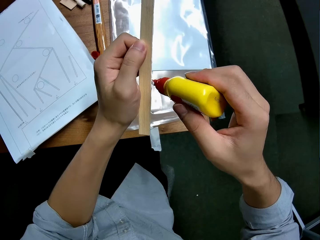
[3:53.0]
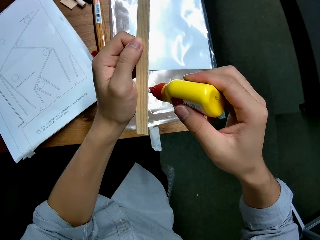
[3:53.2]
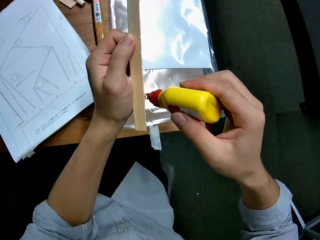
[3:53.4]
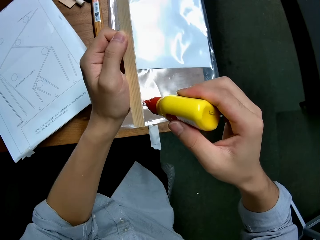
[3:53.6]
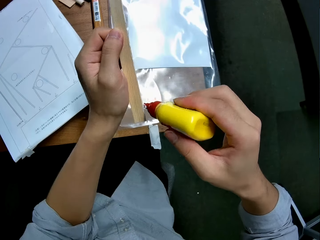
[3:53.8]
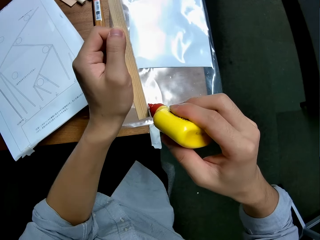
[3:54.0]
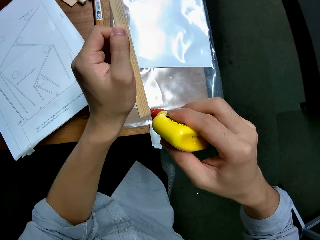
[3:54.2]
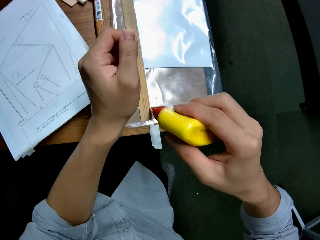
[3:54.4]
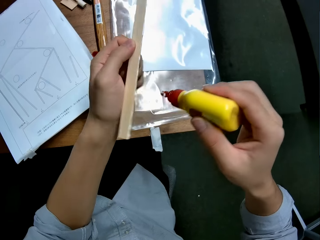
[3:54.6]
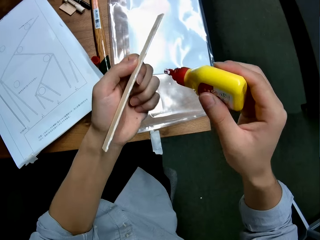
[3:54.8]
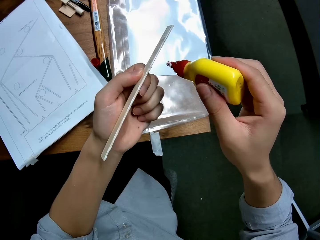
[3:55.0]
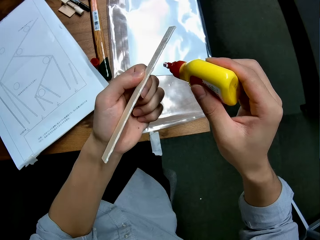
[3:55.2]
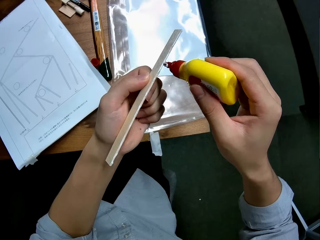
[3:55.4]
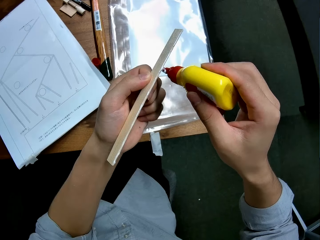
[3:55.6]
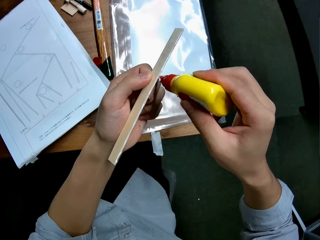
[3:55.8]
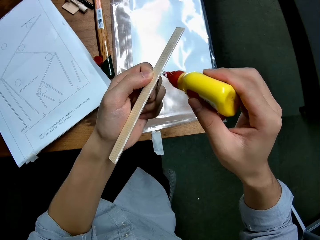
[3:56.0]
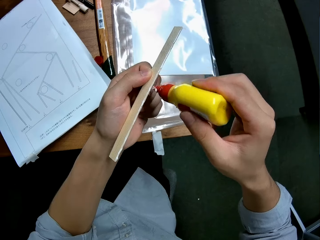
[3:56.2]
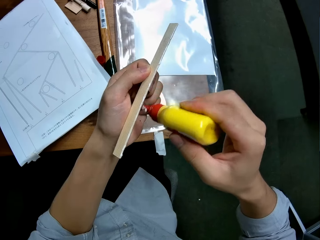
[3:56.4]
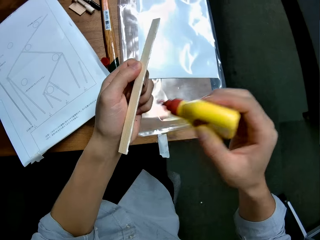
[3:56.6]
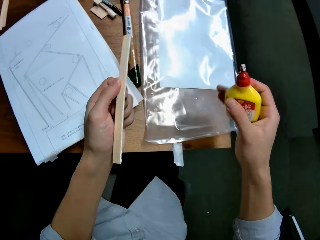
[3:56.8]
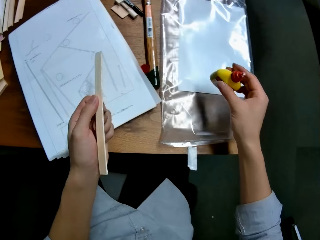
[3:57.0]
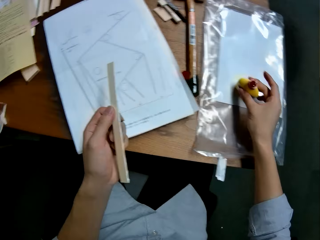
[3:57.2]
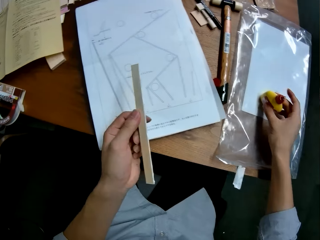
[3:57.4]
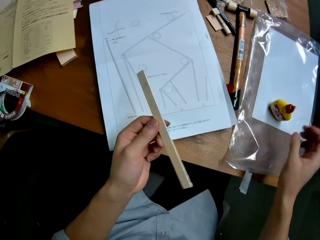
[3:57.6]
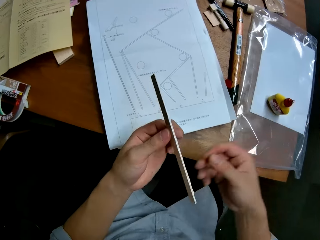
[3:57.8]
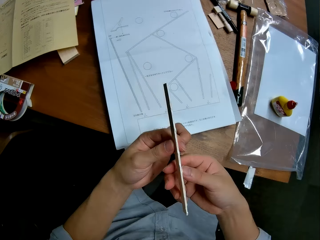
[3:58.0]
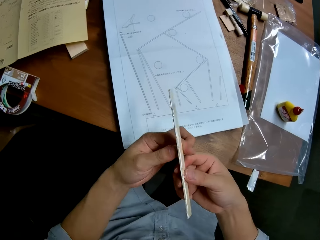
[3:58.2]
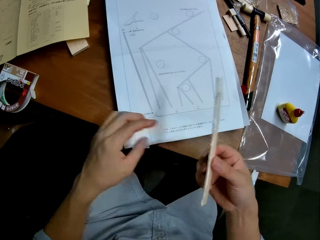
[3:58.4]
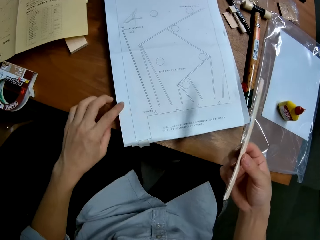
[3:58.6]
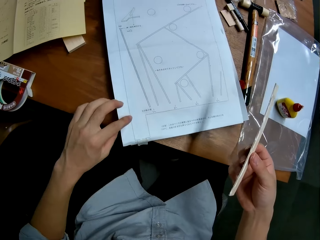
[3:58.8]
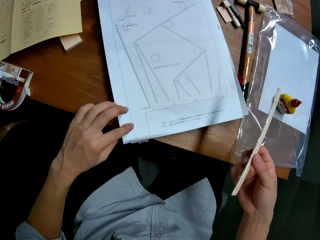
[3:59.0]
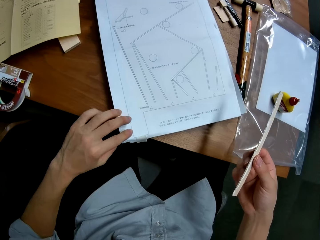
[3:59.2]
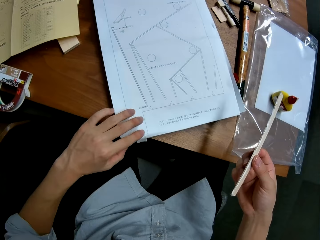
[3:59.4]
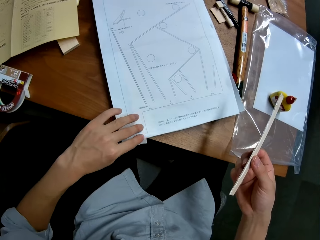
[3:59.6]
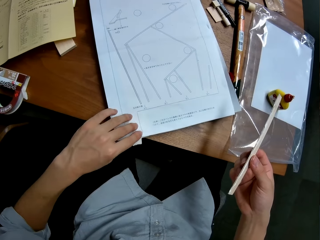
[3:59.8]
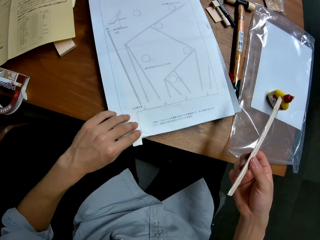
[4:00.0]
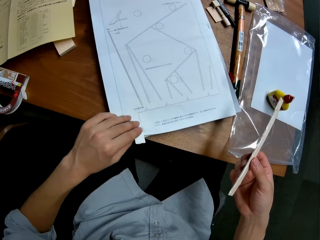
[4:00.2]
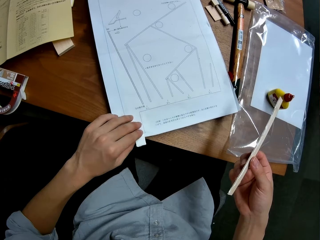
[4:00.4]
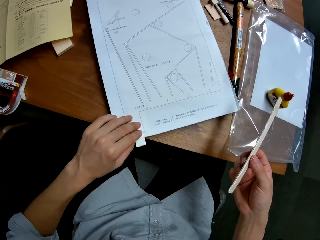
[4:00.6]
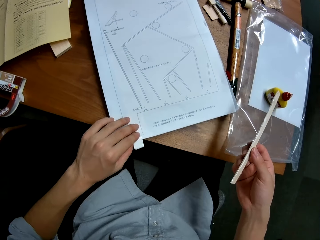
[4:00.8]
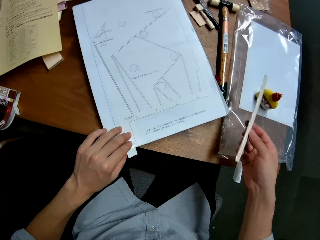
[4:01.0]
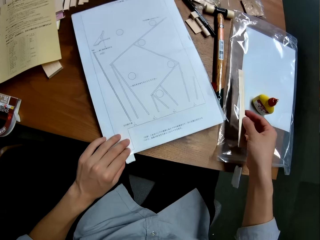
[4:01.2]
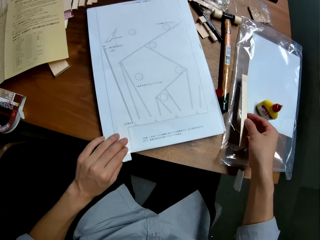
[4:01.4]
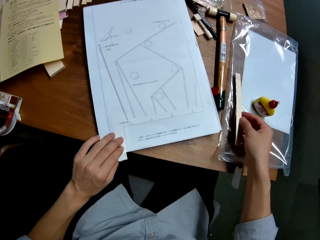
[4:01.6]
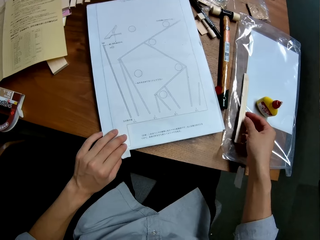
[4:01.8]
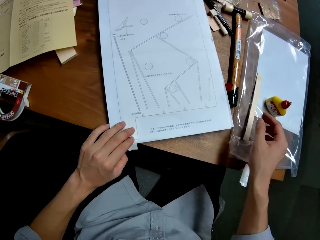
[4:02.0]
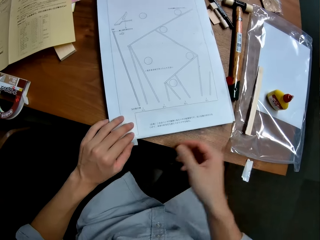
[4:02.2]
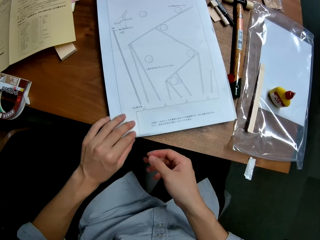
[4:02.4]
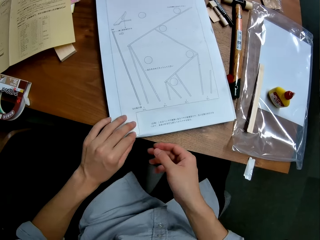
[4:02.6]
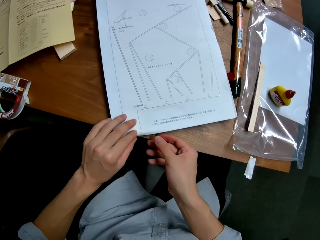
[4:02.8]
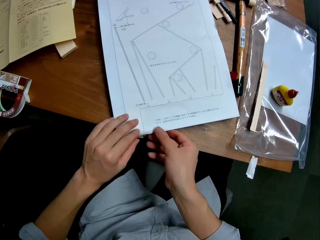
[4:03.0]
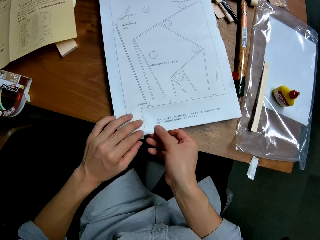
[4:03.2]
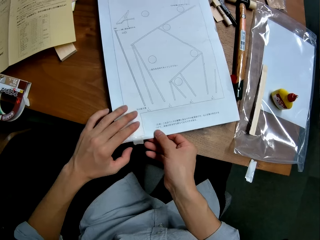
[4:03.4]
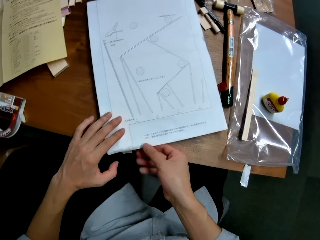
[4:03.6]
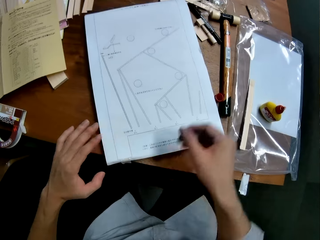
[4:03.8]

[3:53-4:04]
The camera wearer places the glue bottle on the polythene. They touch the paper. They place the wood piece on the polythene.

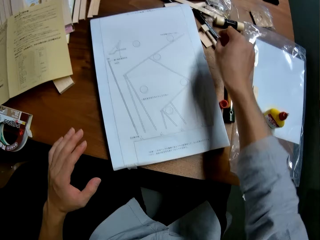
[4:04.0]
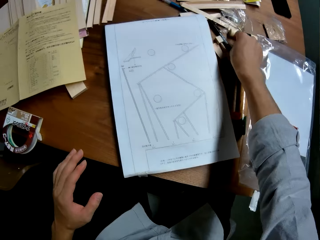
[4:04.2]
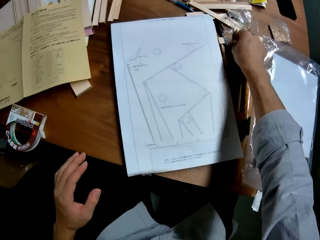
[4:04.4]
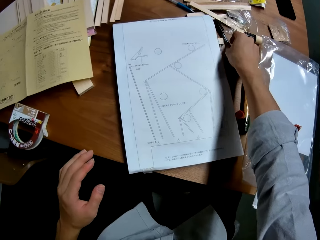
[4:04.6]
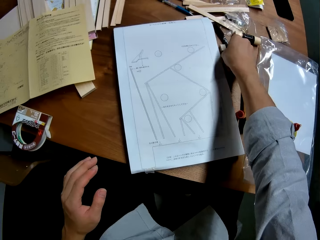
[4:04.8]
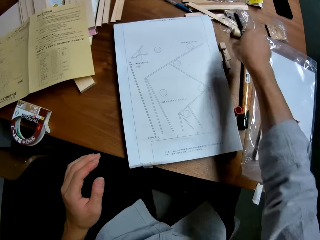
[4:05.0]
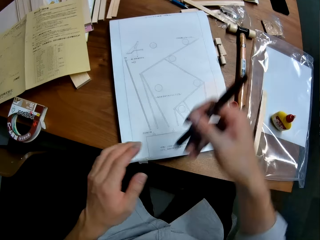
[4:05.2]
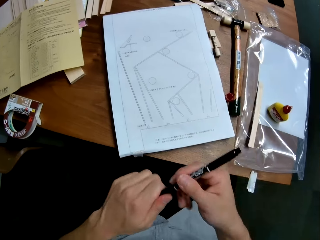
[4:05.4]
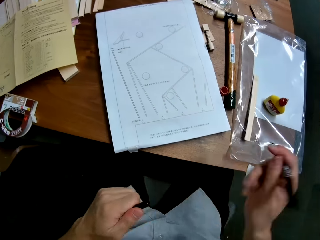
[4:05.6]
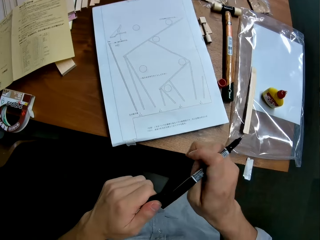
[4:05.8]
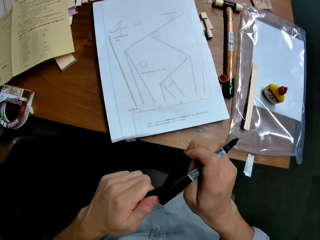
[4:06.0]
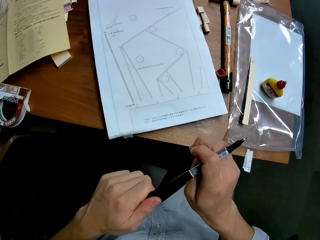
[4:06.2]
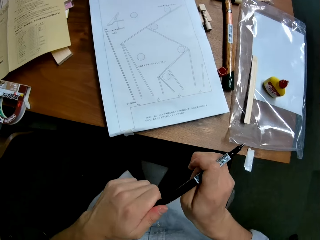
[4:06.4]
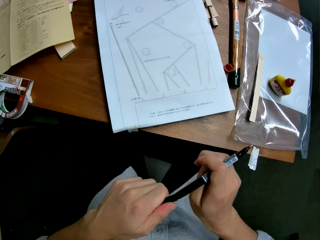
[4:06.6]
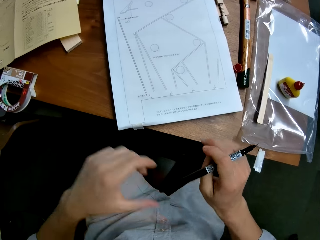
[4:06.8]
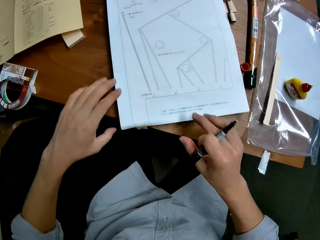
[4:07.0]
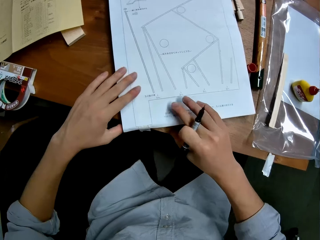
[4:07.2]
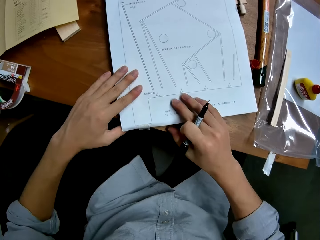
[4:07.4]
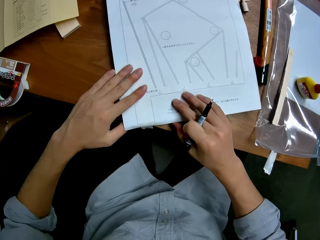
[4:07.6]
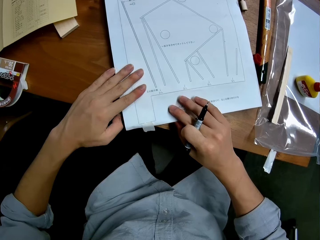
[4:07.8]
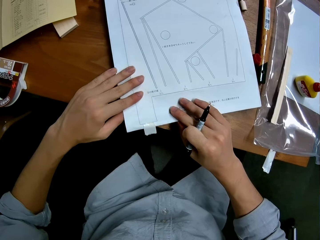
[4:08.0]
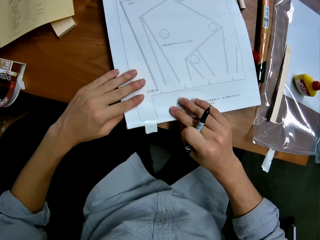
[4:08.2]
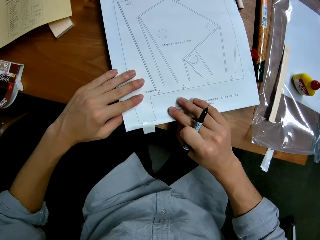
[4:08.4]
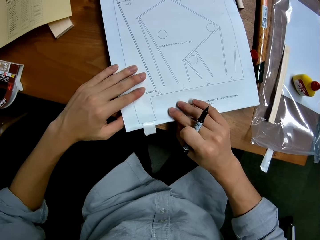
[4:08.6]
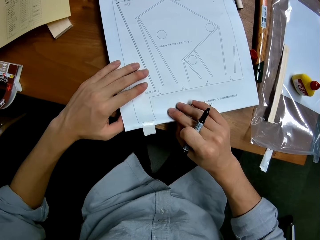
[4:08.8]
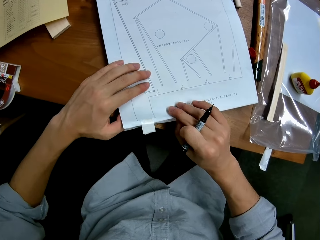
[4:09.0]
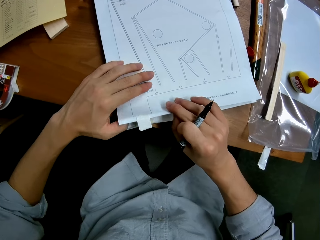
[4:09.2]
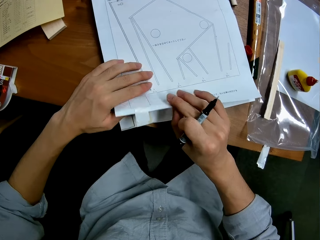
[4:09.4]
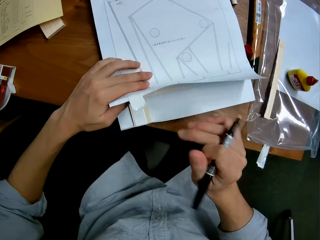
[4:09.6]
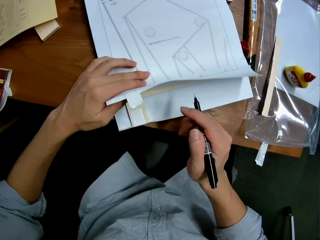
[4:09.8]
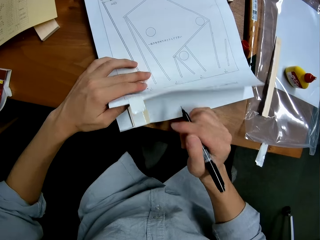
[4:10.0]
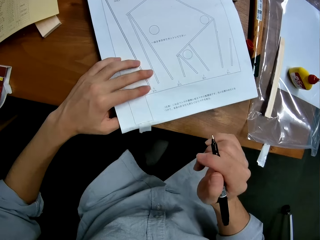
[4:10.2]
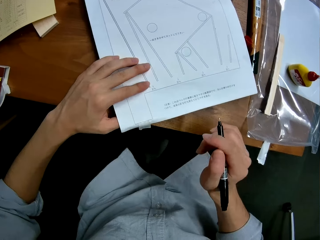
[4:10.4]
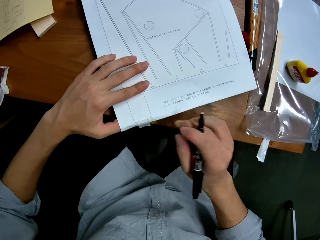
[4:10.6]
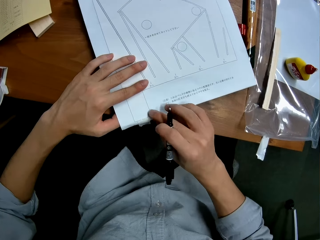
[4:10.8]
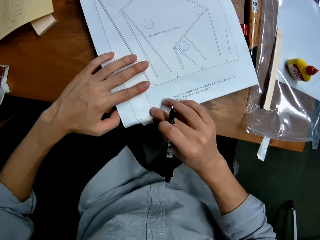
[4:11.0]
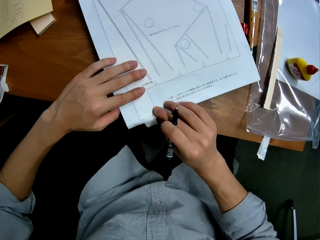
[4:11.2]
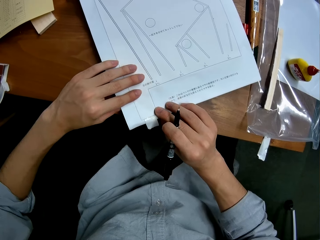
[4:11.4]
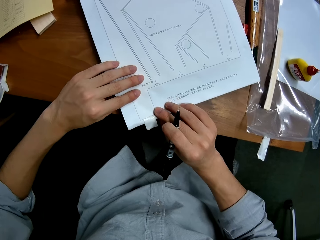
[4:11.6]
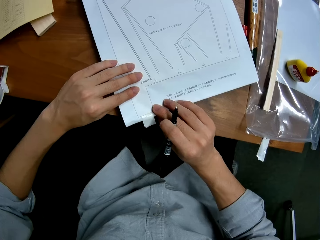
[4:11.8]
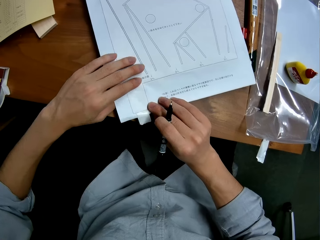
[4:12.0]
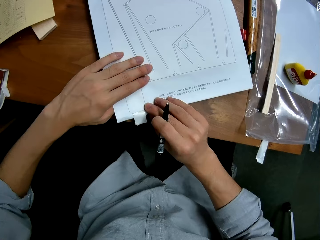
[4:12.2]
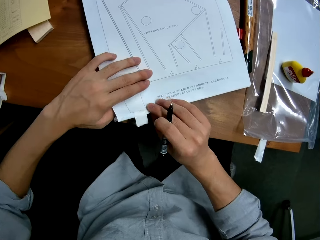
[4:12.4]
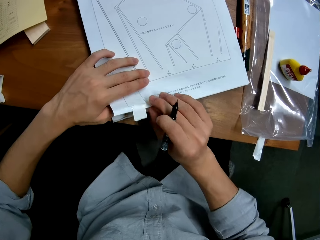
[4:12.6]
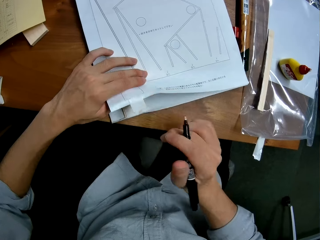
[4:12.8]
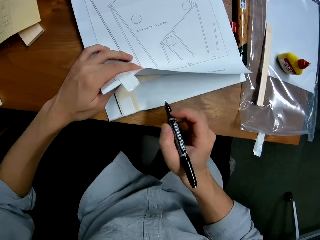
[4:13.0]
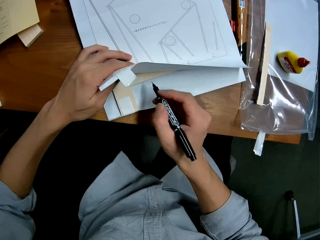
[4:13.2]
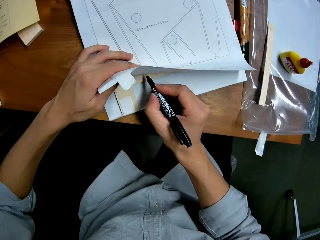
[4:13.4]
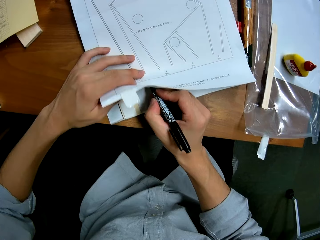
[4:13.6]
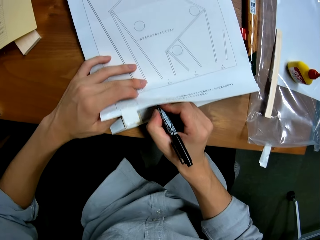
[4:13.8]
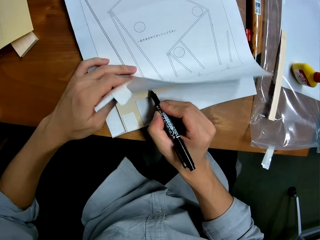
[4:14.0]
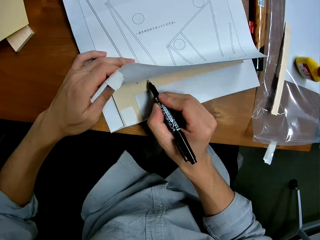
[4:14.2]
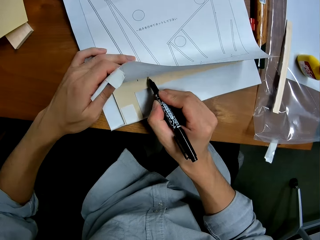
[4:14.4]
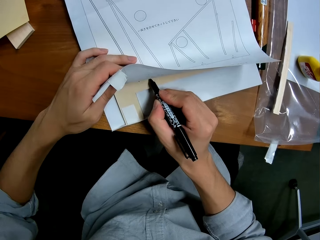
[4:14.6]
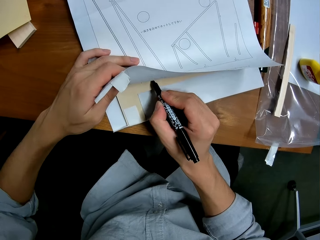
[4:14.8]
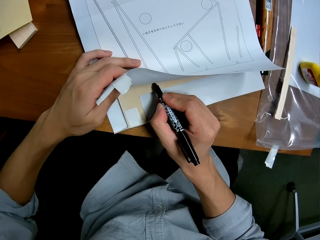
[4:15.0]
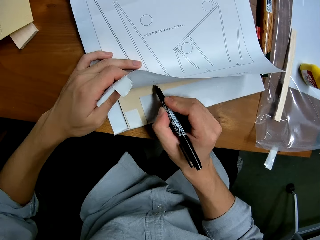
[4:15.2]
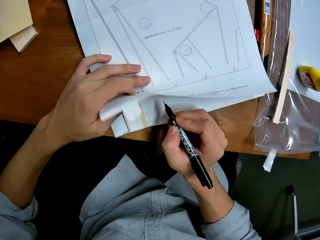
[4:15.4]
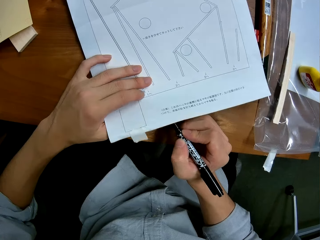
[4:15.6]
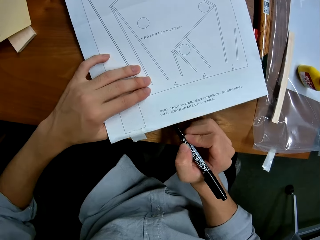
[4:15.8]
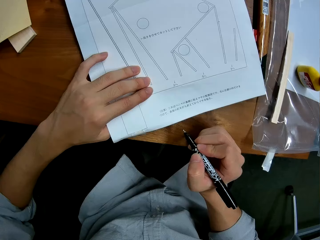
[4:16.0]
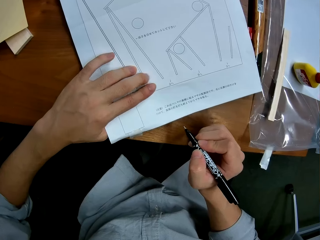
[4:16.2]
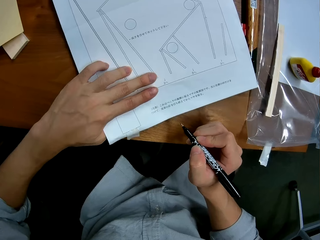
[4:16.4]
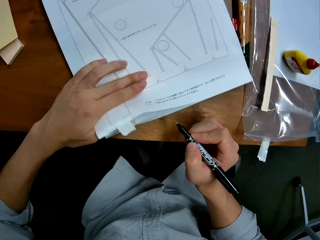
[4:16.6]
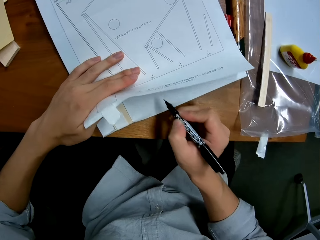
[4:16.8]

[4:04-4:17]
The camera wearer picks up a pen from the table. They remove the cover of the pen. They put the cover on the other side of the pen. They raise the paper to see the wood sheet. They mark the wood sheet with the pen. They place the paper down. They look at the paper.
